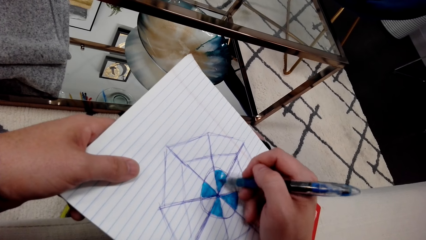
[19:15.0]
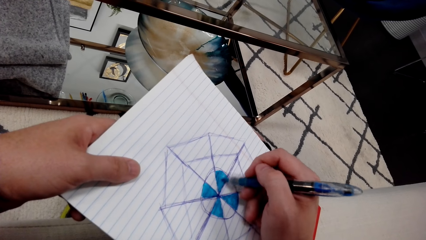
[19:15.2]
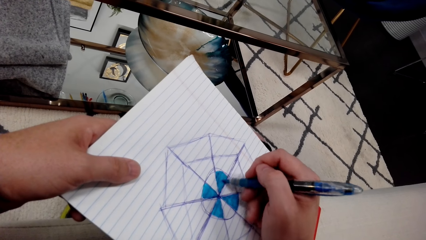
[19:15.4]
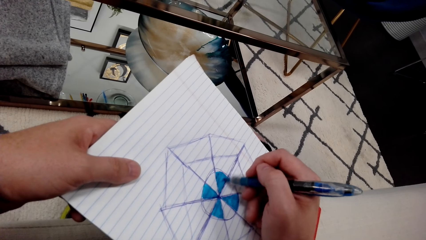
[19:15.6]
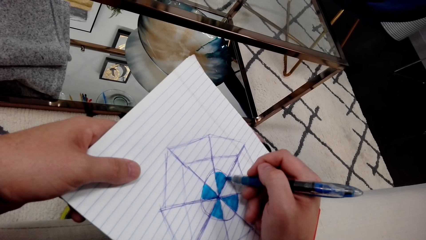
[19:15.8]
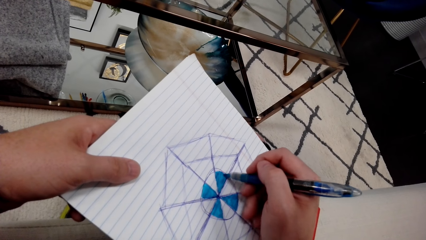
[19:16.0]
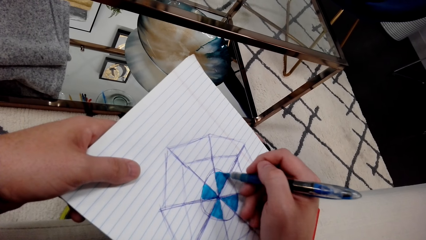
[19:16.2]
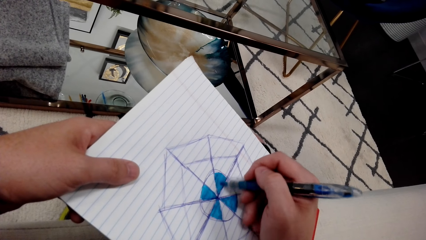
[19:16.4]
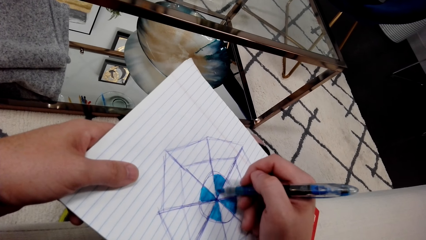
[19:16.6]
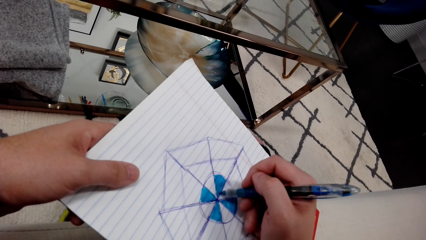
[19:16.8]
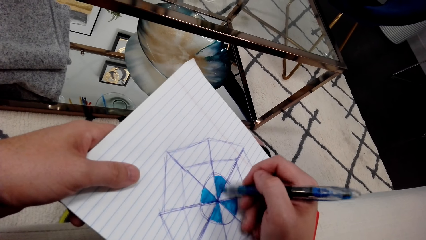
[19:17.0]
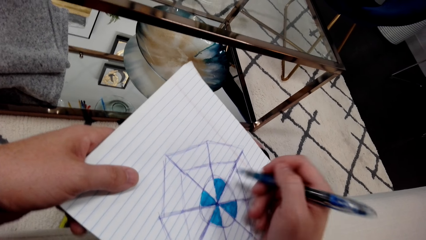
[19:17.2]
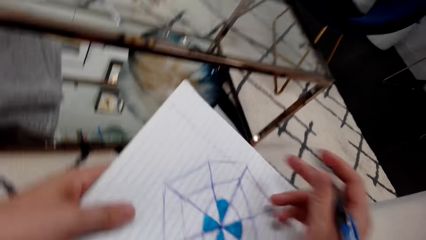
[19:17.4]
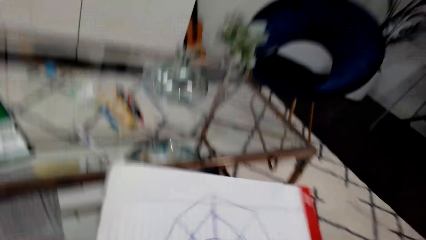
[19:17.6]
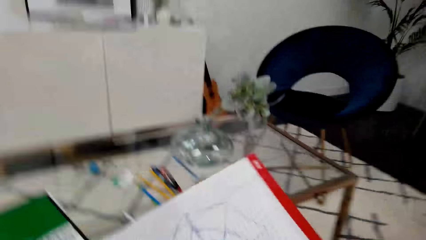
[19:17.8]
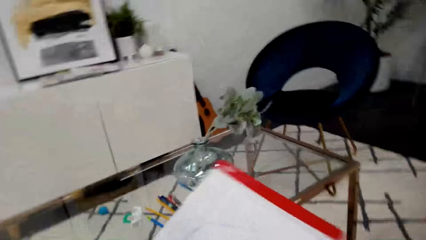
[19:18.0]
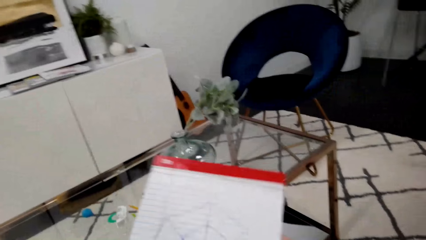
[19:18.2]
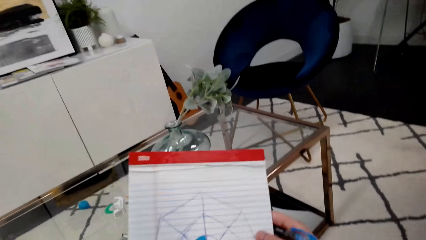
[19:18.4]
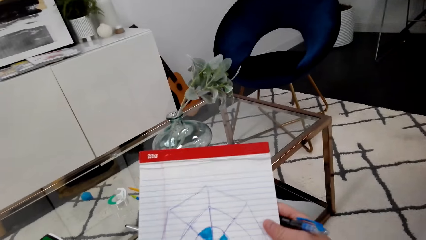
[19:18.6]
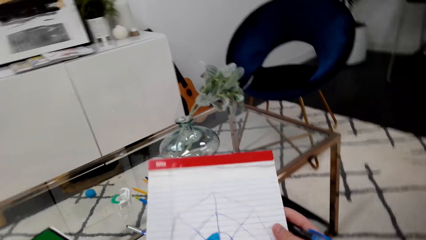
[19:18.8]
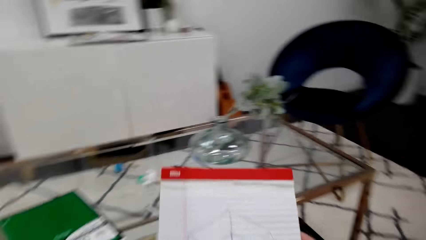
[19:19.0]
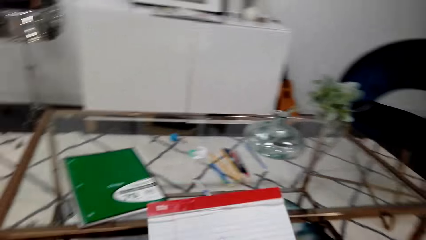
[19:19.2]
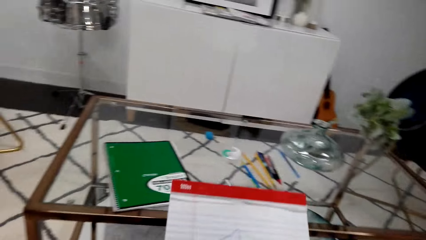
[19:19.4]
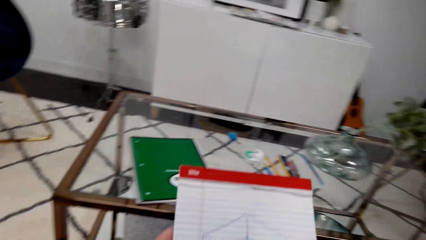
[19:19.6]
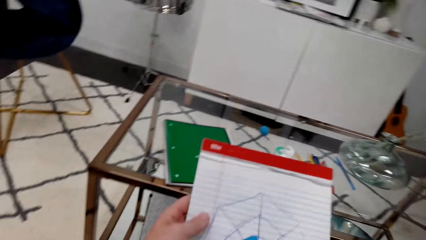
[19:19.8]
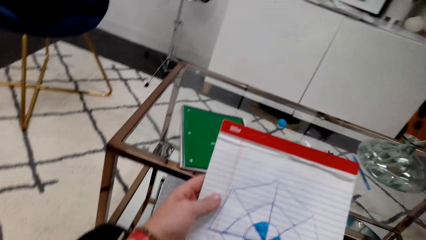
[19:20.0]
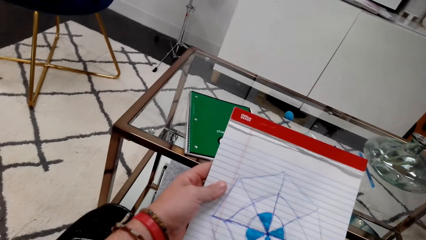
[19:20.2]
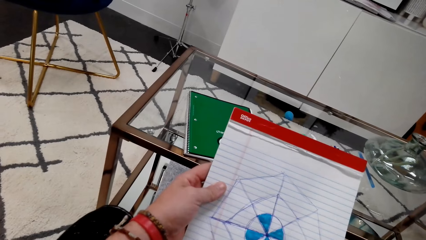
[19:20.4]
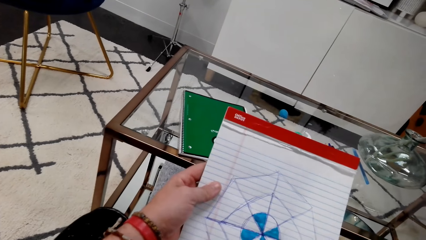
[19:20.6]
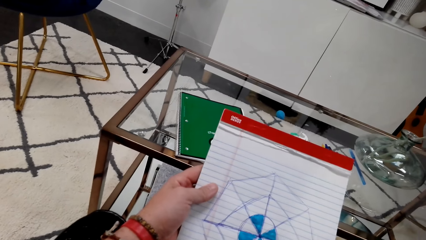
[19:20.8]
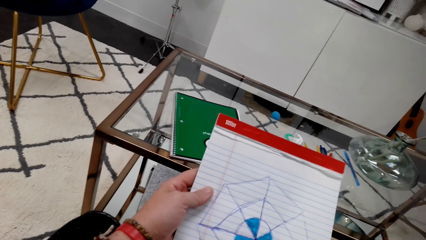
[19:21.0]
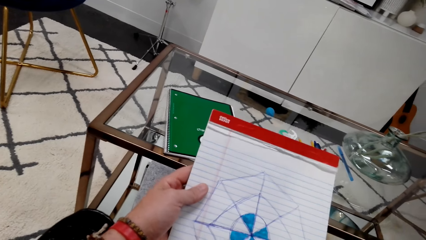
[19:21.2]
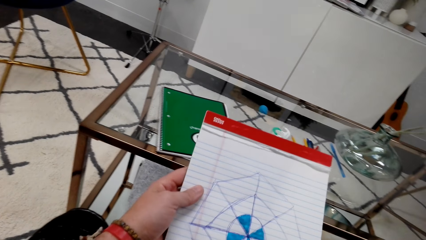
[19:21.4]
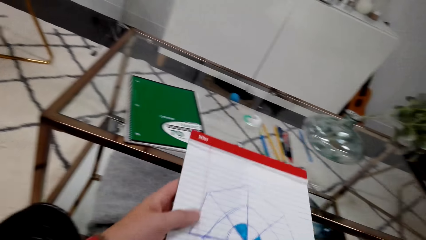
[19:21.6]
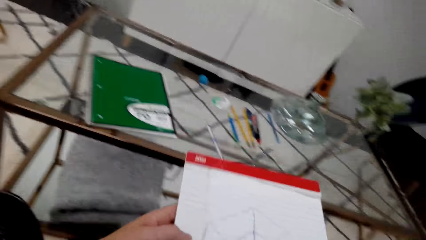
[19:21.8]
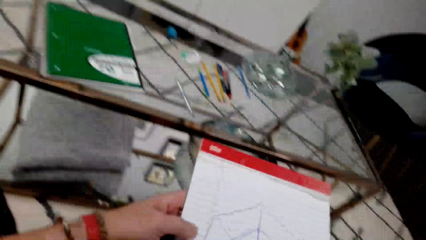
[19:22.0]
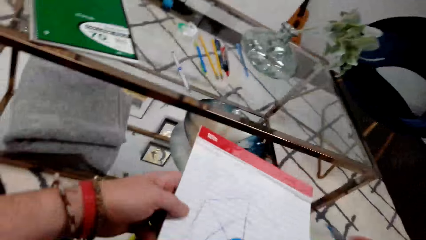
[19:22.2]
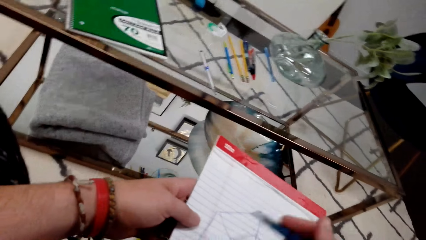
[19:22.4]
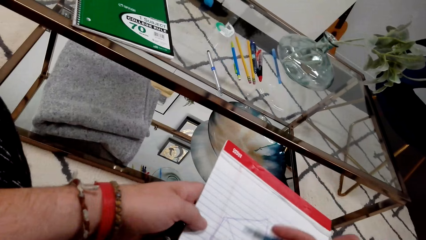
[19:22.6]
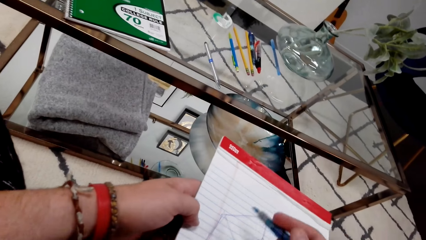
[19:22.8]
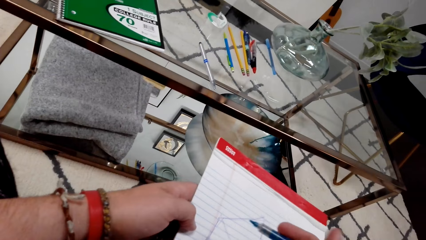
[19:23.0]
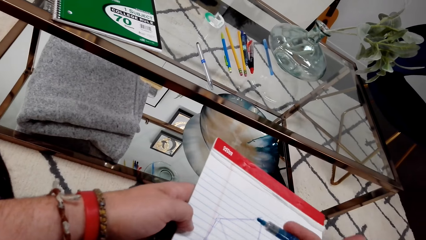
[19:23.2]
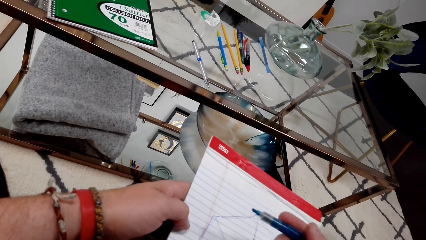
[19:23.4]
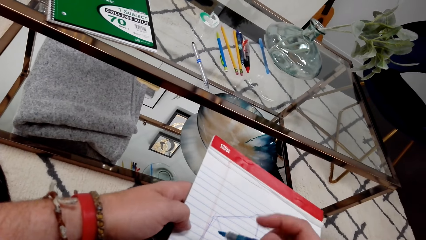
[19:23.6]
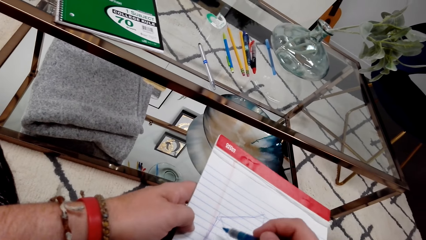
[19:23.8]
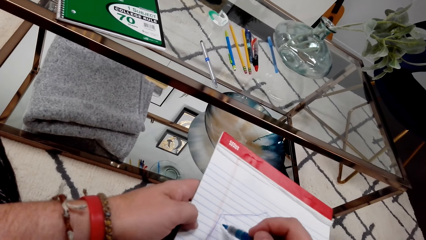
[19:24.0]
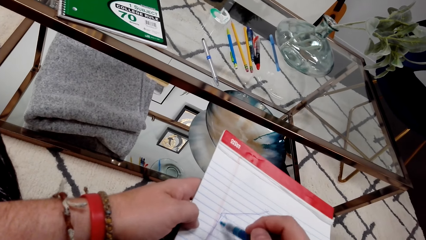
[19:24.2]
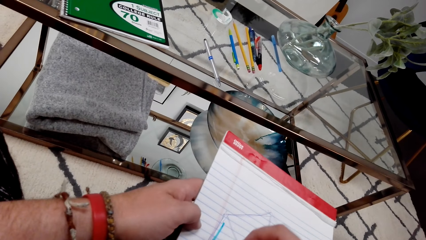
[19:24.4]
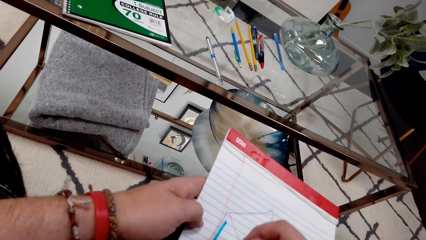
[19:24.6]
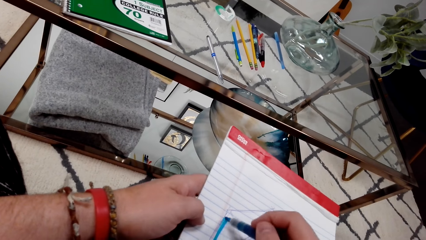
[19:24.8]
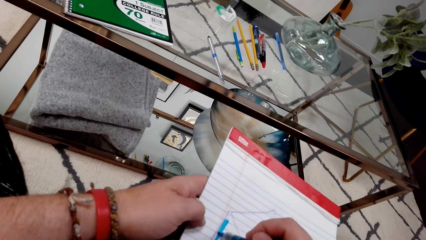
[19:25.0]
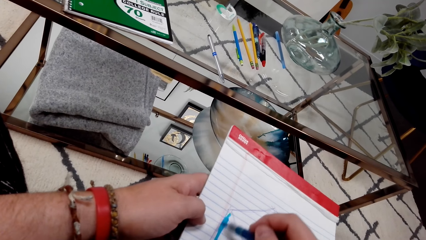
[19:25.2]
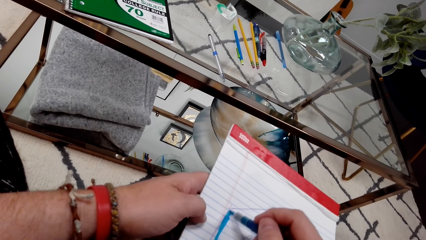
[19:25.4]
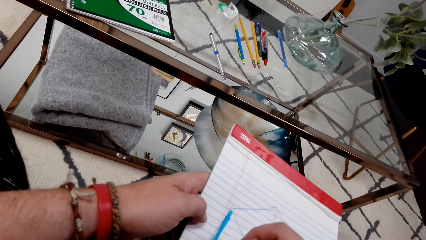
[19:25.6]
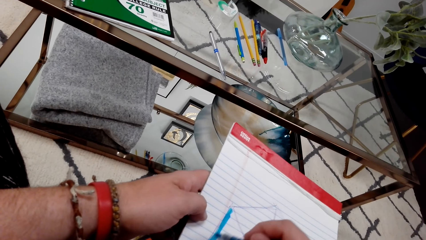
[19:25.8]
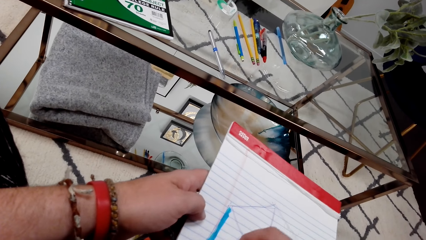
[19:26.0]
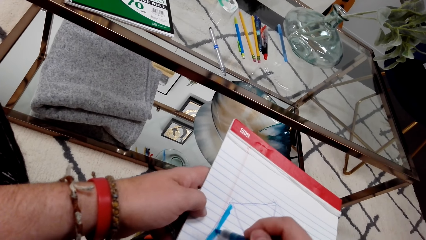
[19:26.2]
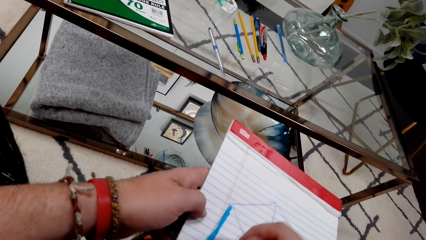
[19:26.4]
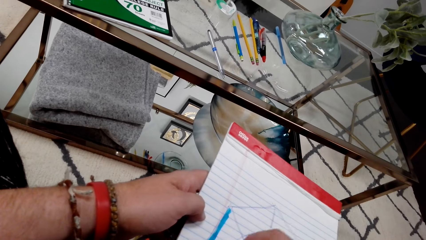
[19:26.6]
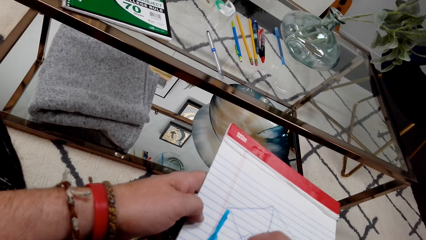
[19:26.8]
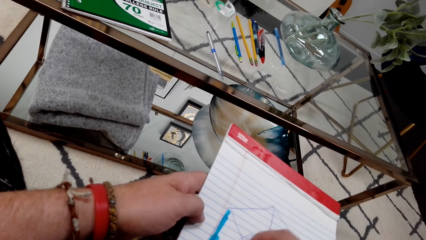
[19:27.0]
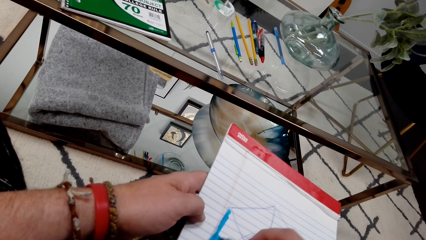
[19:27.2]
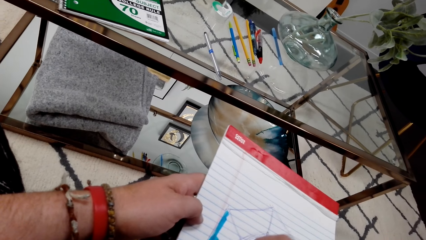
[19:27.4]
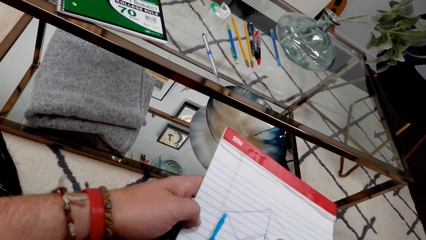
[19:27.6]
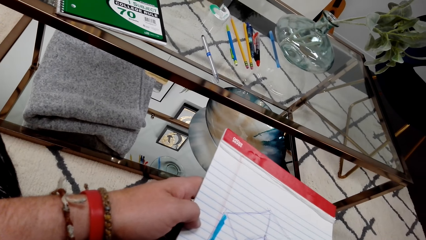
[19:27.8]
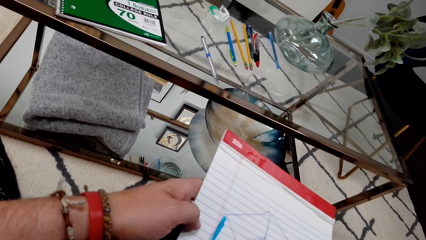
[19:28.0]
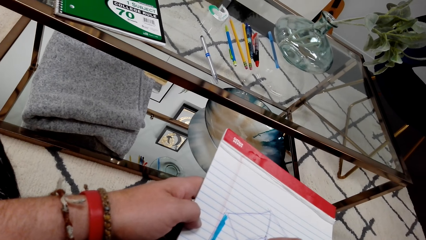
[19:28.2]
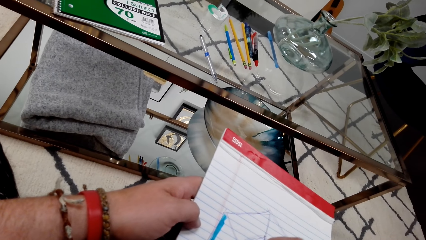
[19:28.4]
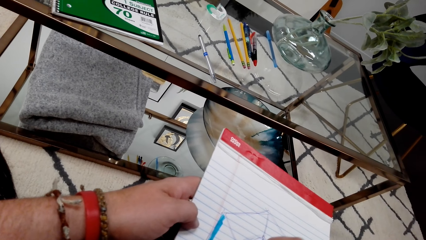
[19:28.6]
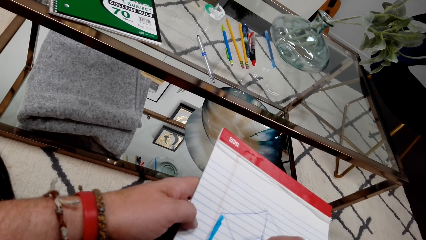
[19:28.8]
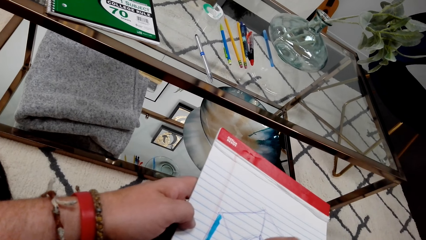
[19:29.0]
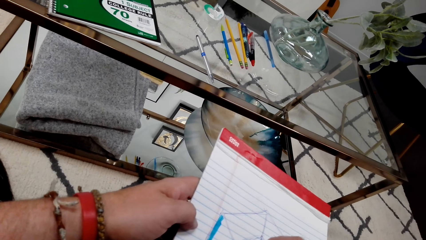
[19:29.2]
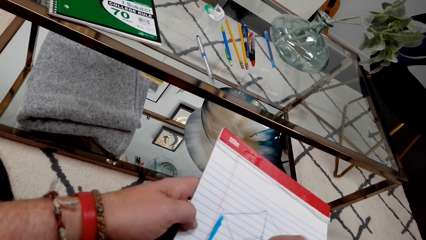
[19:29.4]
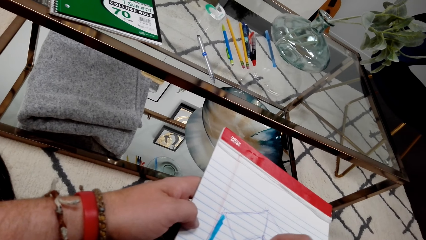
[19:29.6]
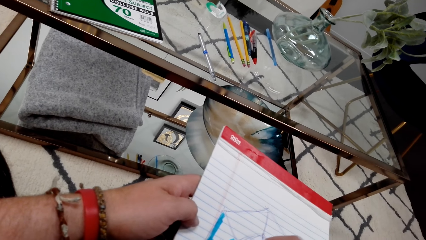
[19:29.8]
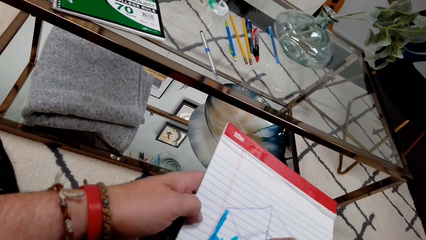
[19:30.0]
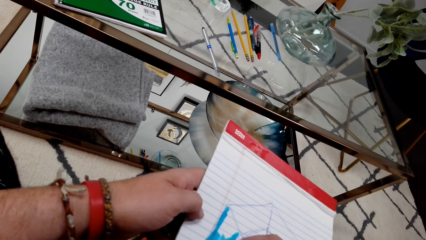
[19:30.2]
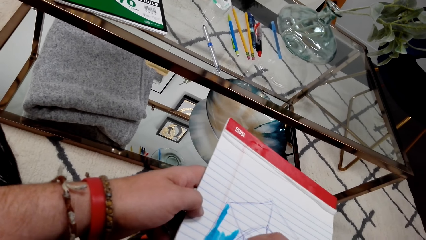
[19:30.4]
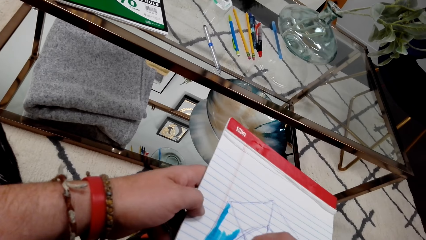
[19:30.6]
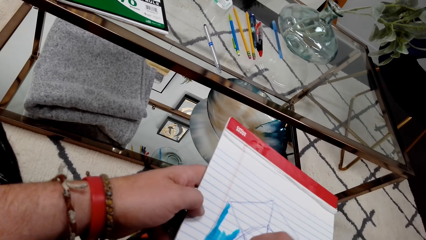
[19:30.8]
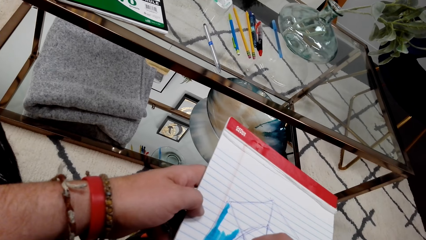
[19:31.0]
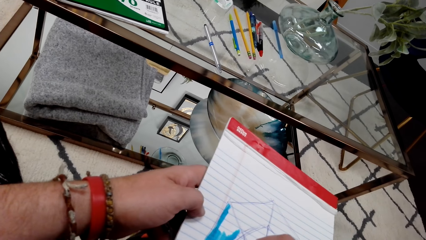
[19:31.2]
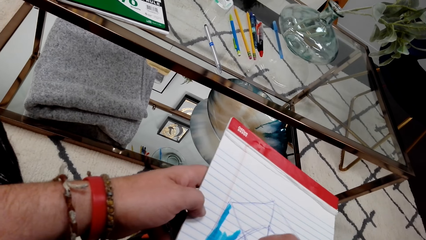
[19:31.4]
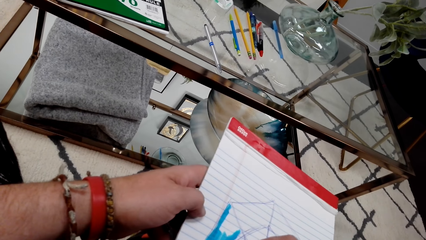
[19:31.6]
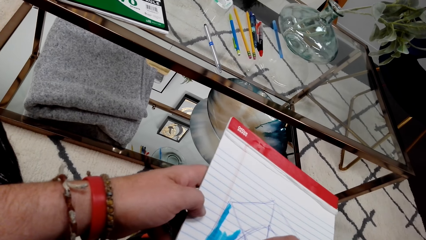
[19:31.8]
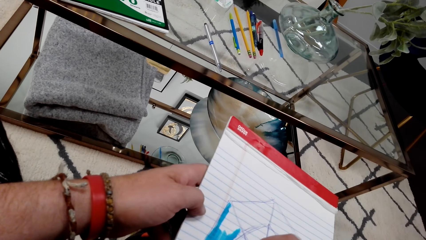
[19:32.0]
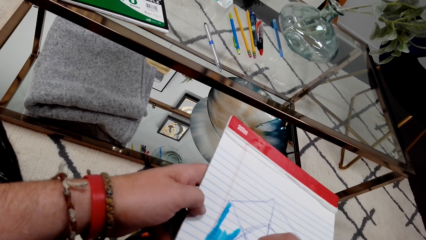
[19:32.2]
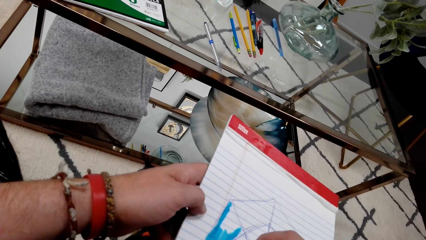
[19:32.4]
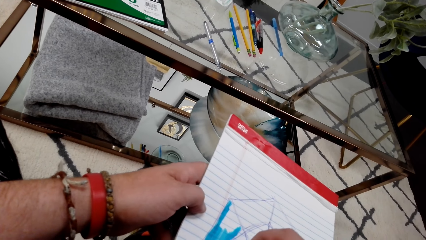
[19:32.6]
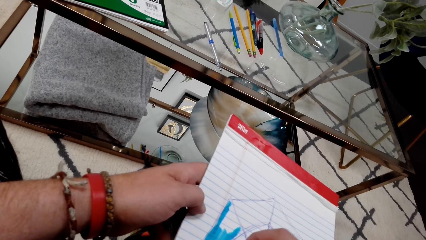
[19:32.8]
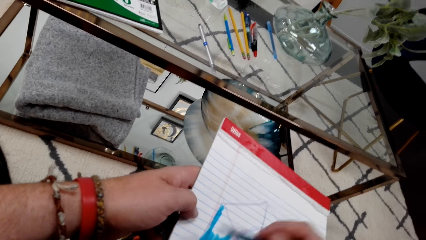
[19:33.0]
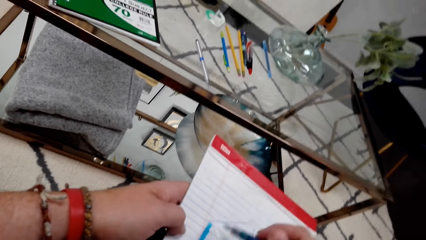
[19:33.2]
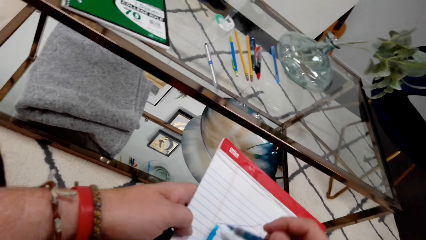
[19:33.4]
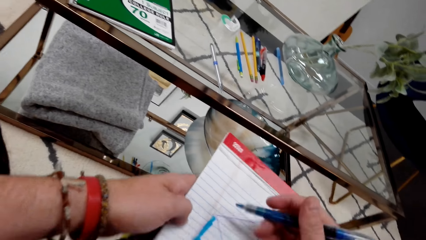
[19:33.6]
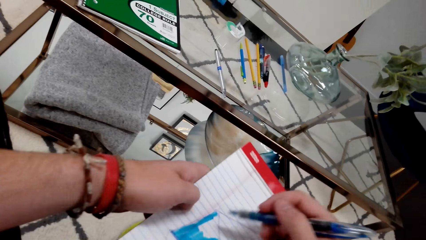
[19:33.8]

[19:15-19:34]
The camera wearer checks a drawing. They adjust a book. They stare at the book. They color the drawing.
